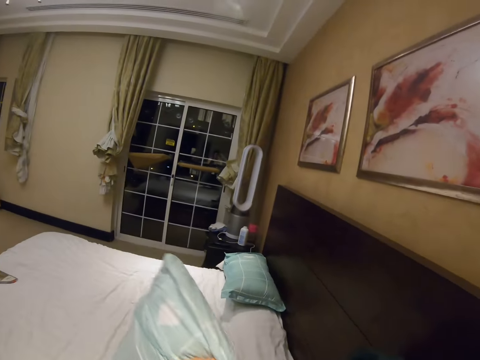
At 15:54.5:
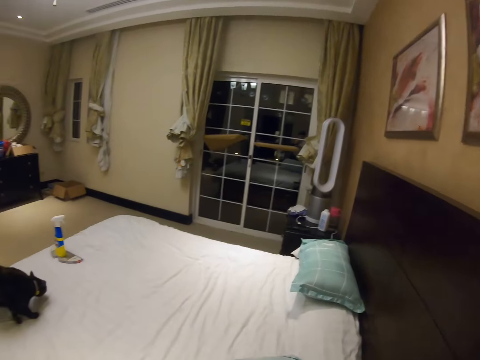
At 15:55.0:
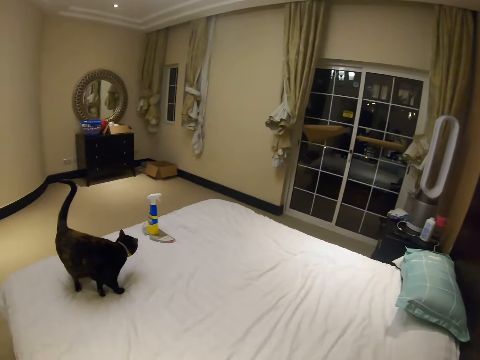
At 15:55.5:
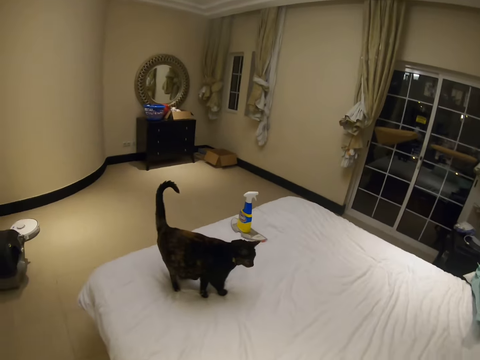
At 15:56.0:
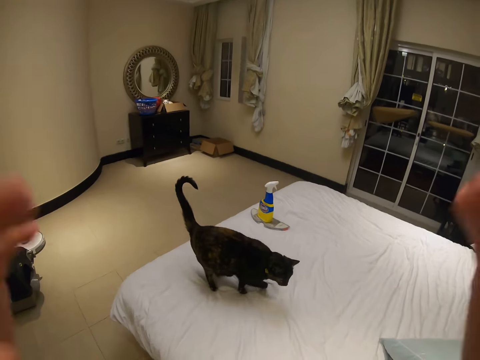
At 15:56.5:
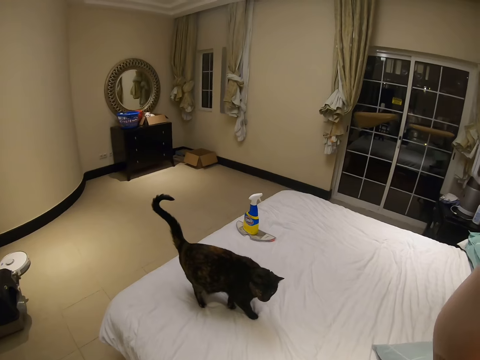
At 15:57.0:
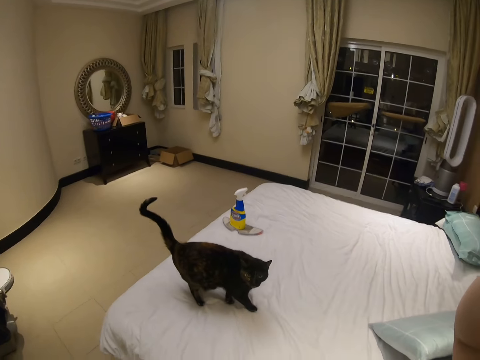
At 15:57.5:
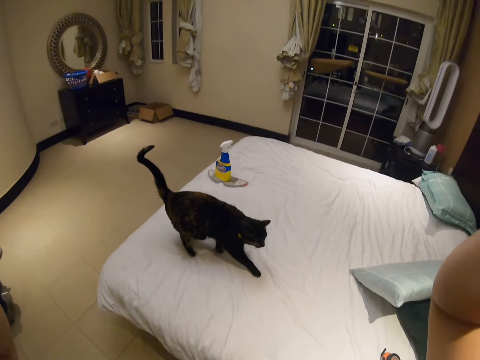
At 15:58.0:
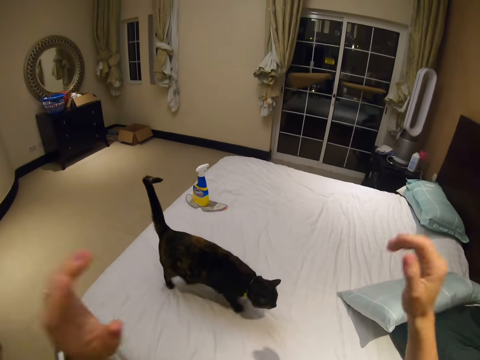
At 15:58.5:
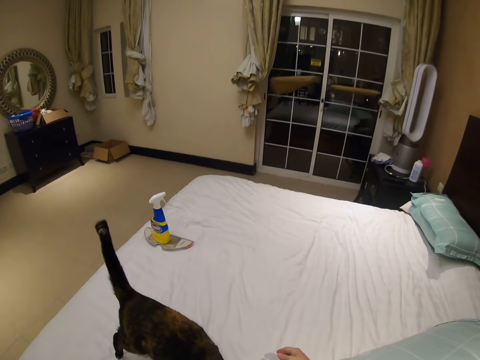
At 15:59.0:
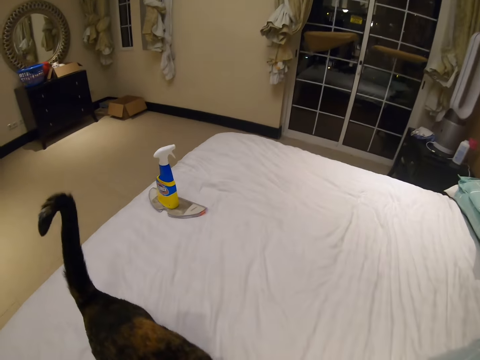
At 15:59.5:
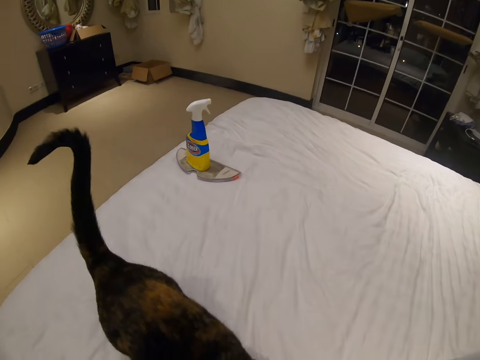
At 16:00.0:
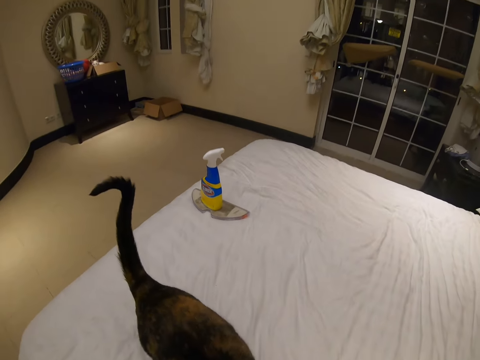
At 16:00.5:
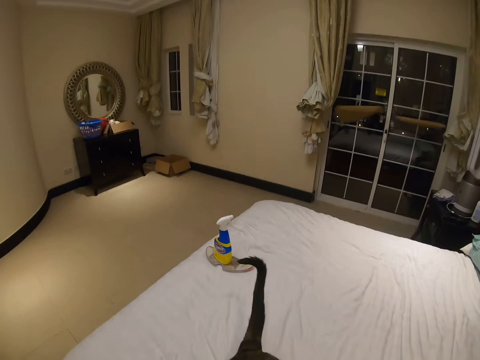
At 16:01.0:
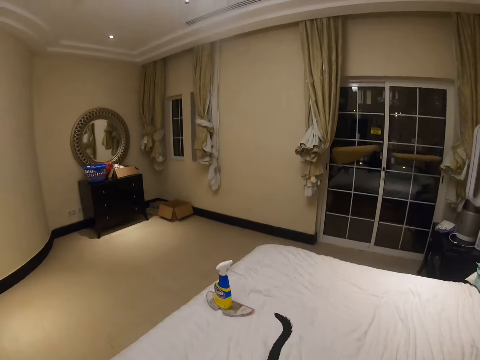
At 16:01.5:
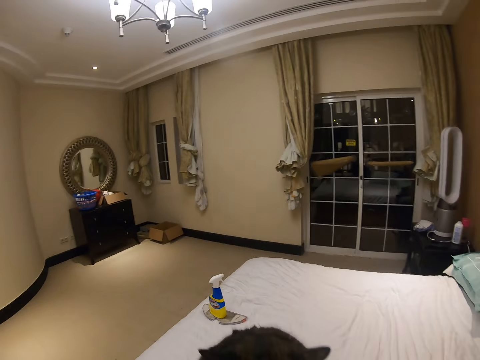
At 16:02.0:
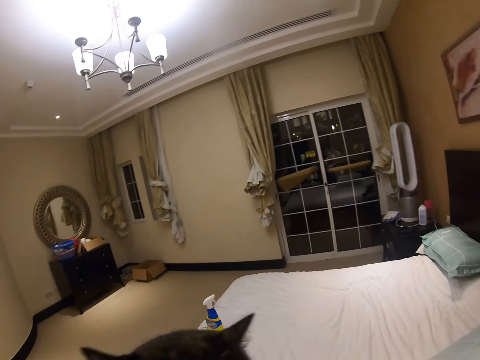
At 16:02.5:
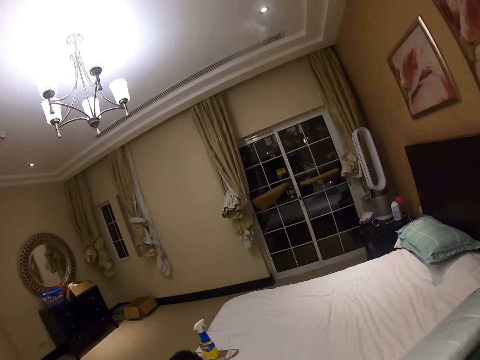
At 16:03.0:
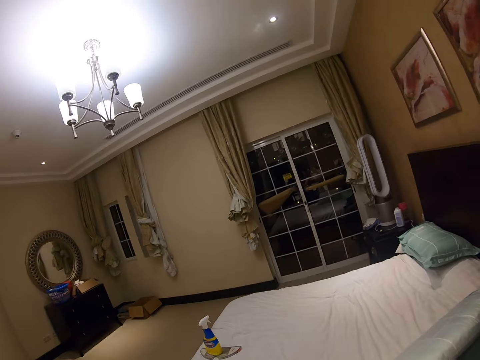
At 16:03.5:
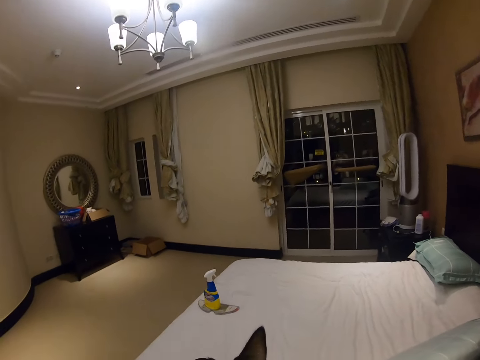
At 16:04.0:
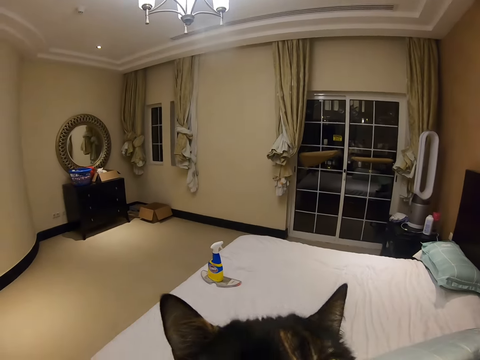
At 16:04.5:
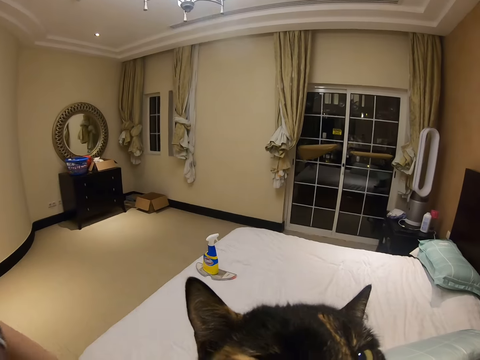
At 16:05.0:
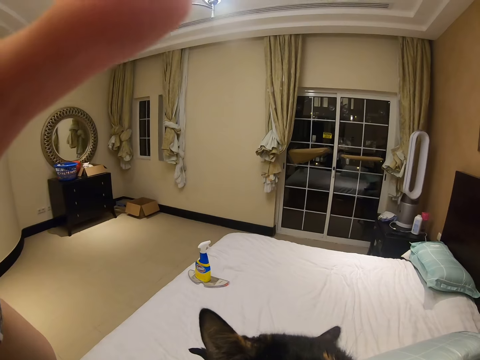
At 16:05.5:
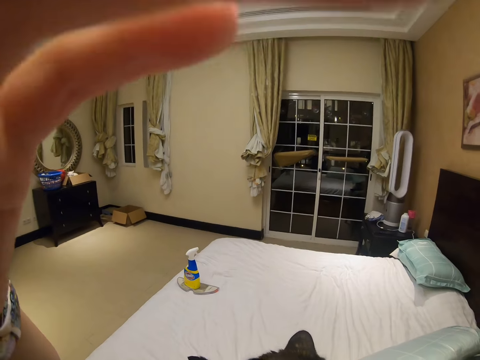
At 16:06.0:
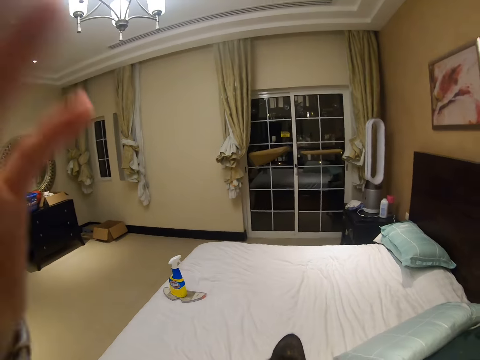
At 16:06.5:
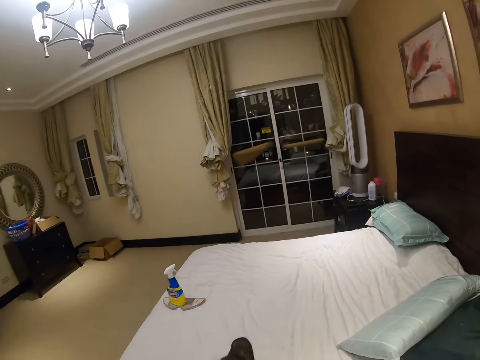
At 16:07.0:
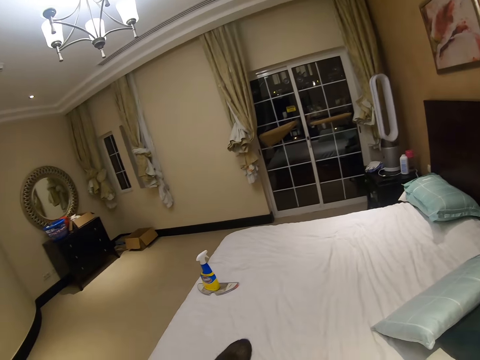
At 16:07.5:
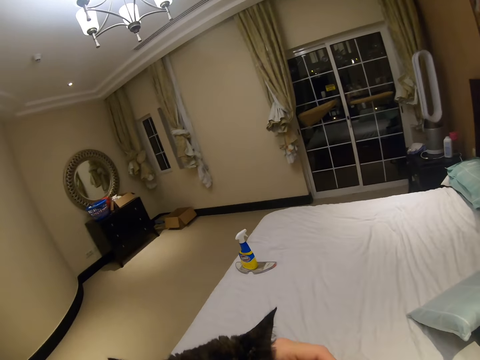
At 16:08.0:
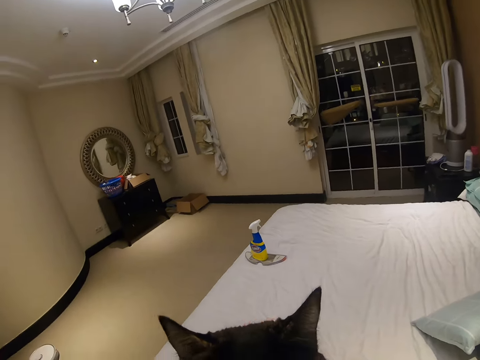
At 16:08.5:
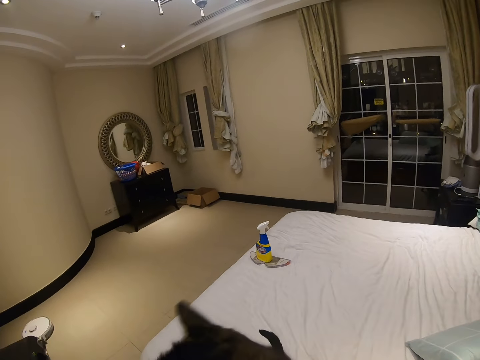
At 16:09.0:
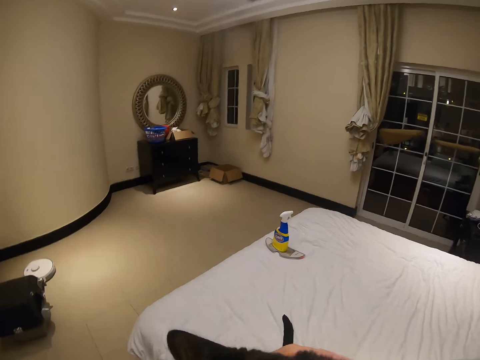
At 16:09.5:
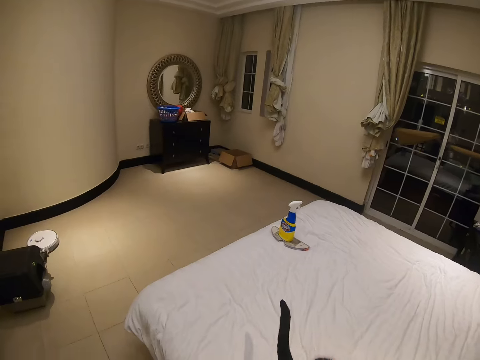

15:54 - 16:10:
The camera wearer puts the pillow case on the bed. He throws the pillow on the bed. He adjusts the camera with both his hands. He carries a cat. He carries the cat. He adjusts the camera with his left hand.

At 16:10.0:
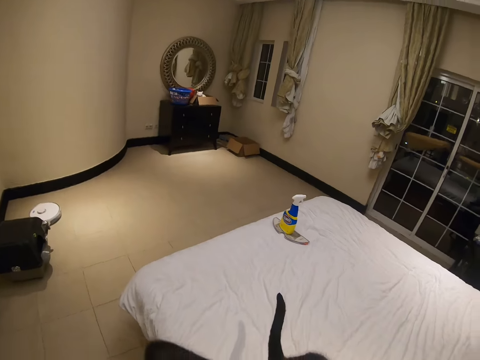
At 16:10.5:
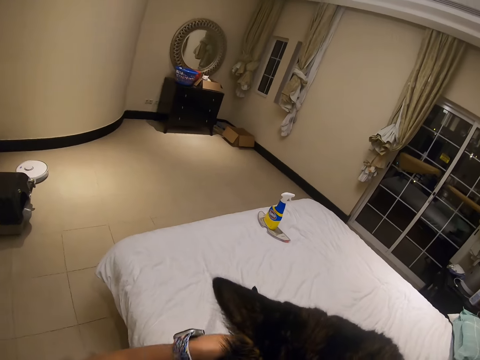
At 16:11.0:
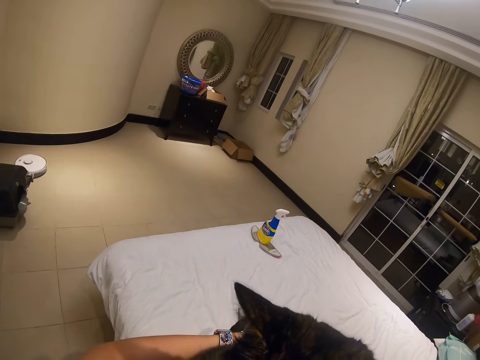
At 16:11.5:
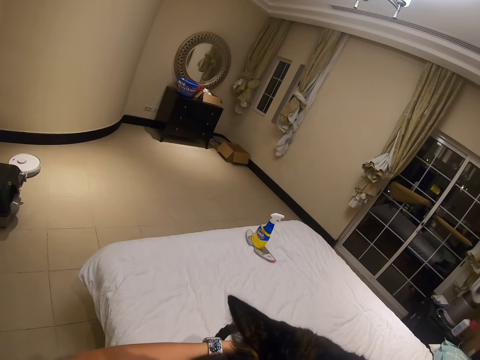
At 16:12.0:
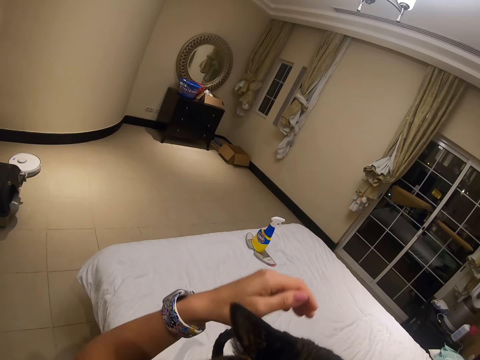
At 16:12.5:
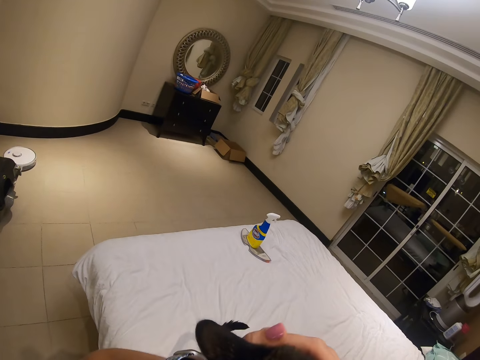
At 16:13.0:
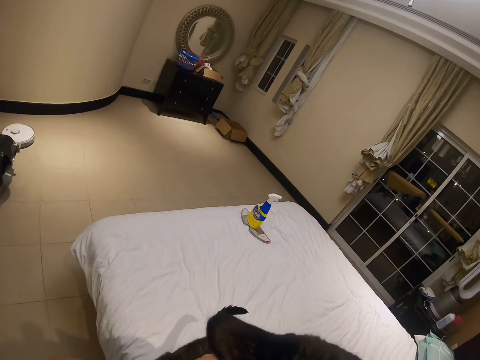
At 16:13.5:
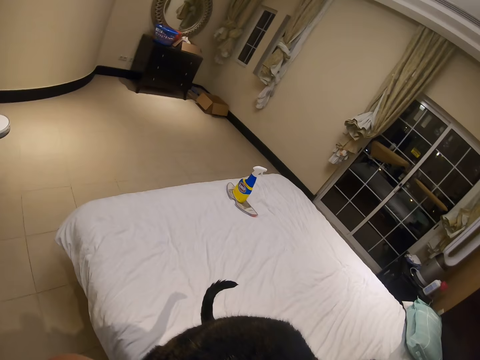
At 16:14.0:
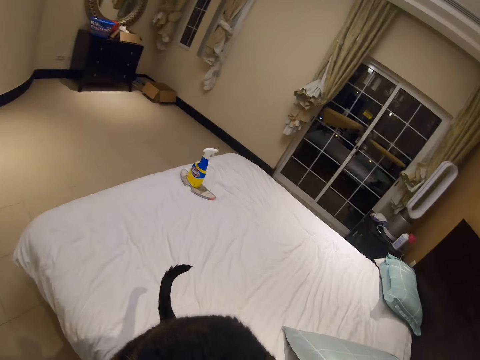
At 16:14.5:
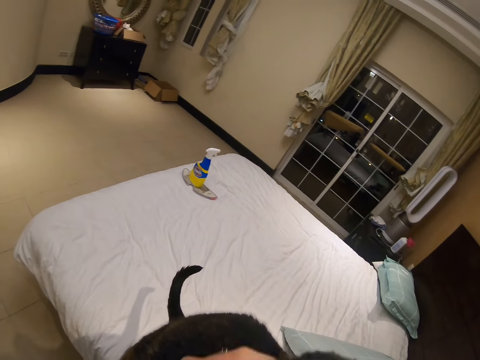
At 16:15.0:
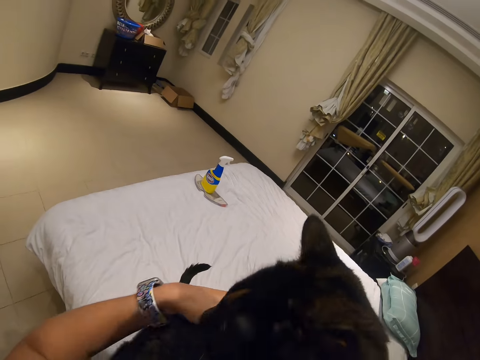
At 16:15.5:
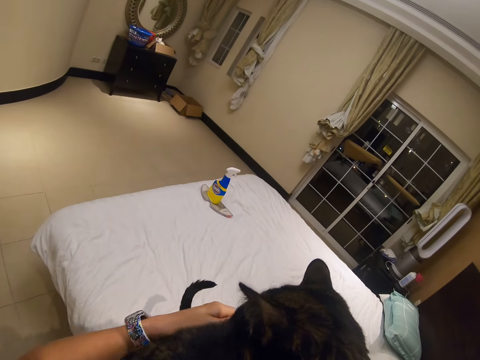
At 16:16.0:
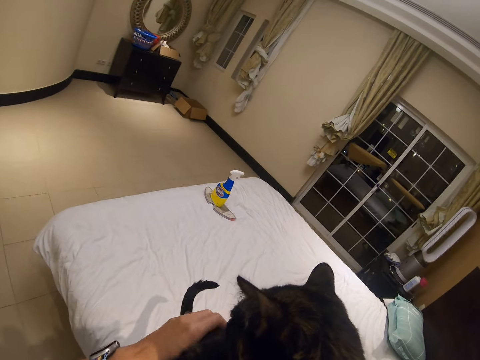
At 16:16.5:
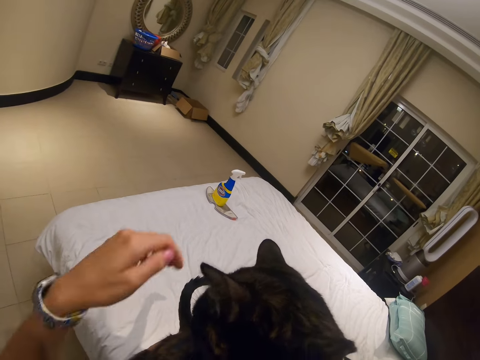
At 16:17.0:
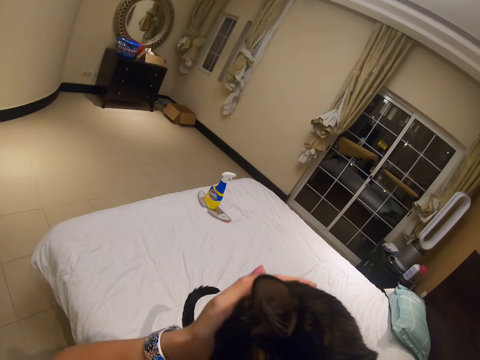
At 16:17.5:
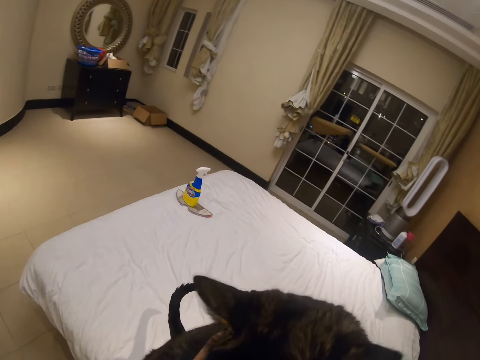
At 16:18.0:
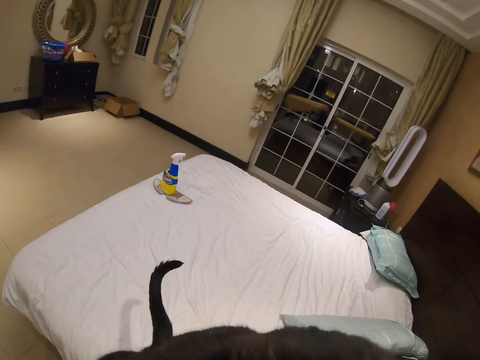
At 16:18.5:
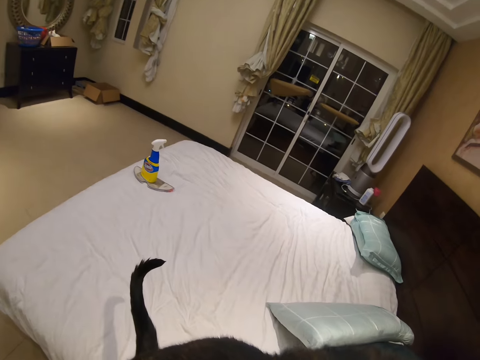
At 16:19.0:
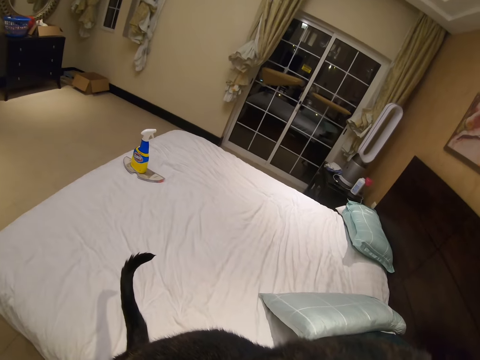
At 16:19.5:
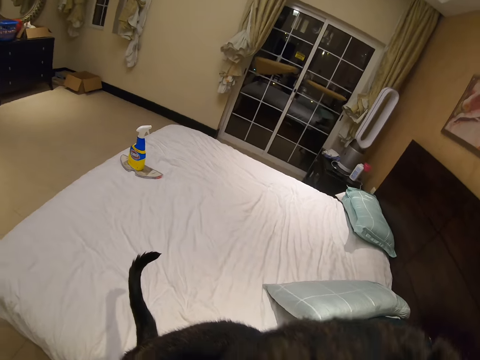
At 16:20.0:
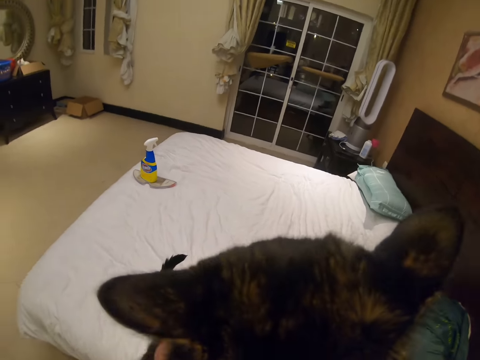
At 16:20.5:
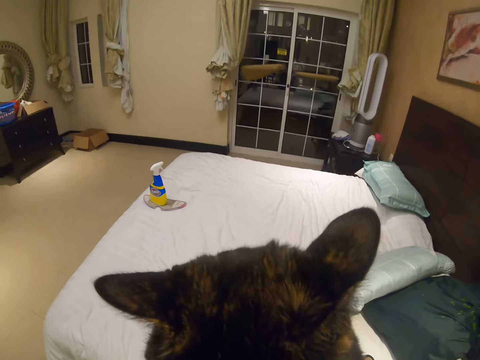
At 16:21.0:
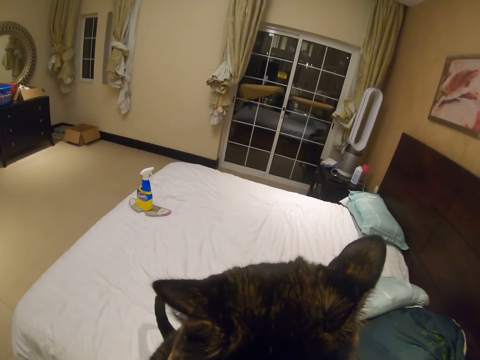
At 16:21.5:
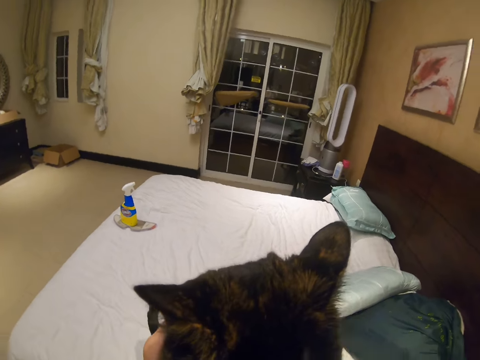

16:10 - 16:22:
The camera wearer touches a cat.
